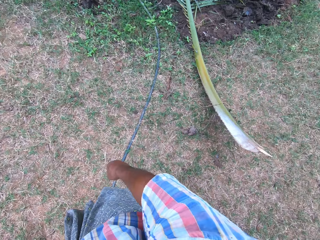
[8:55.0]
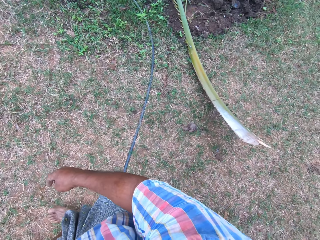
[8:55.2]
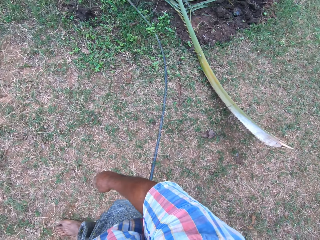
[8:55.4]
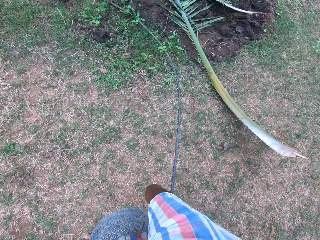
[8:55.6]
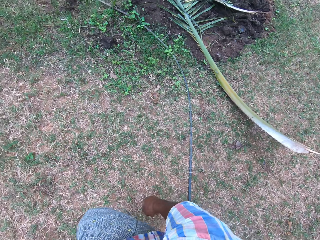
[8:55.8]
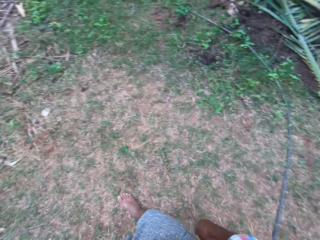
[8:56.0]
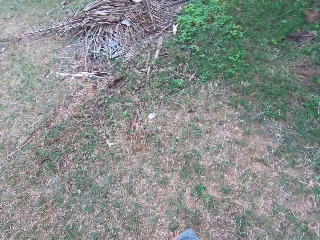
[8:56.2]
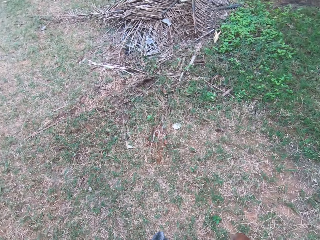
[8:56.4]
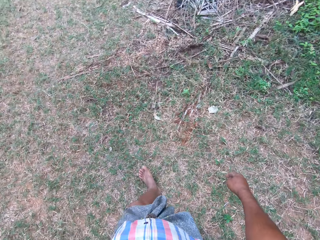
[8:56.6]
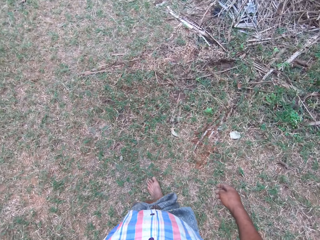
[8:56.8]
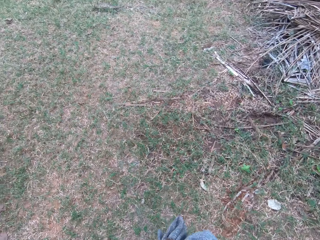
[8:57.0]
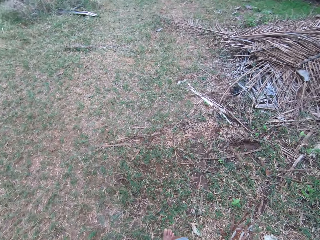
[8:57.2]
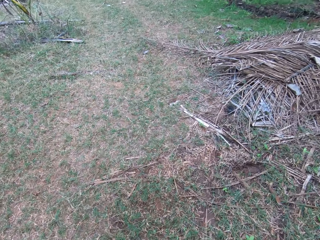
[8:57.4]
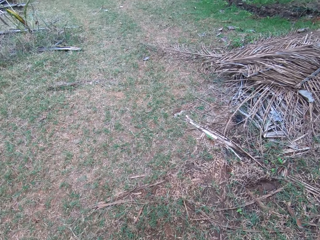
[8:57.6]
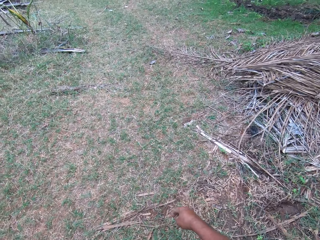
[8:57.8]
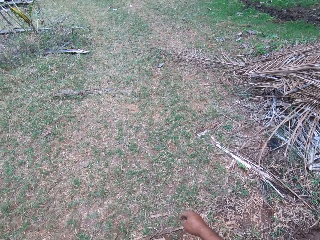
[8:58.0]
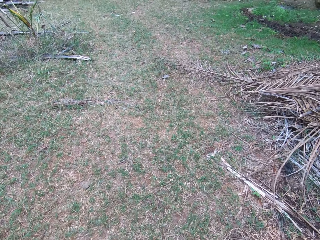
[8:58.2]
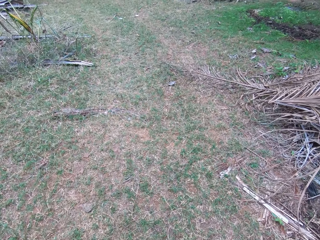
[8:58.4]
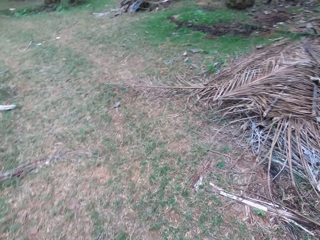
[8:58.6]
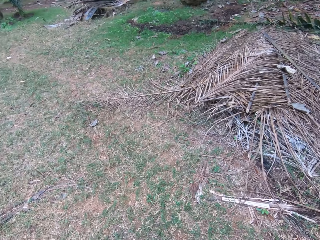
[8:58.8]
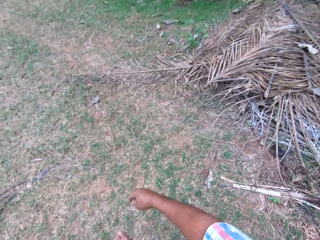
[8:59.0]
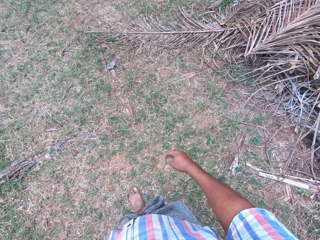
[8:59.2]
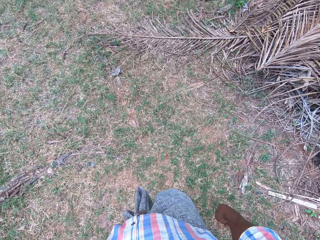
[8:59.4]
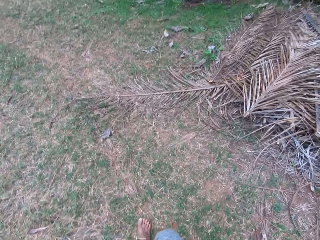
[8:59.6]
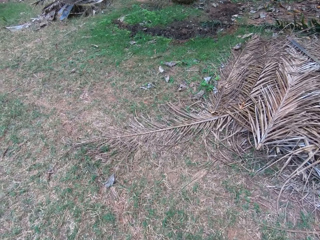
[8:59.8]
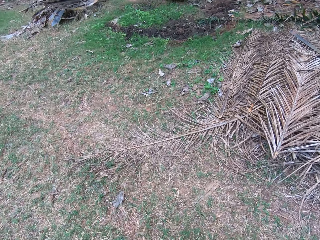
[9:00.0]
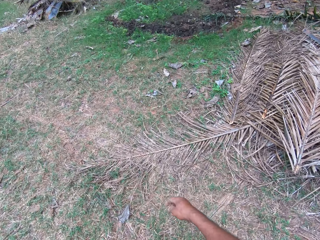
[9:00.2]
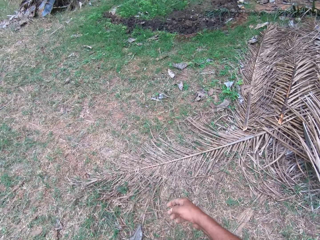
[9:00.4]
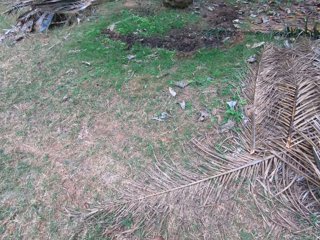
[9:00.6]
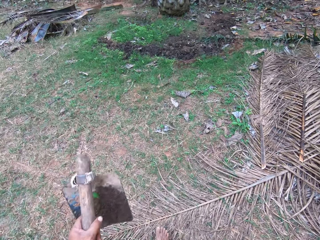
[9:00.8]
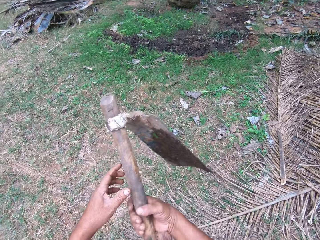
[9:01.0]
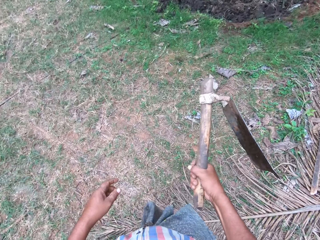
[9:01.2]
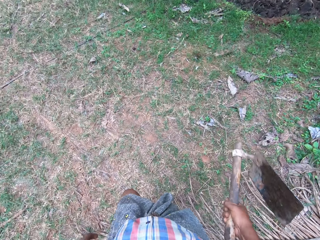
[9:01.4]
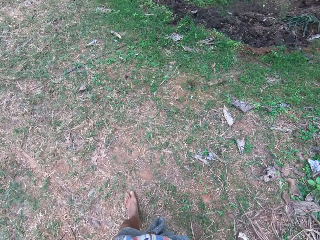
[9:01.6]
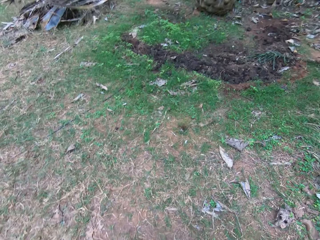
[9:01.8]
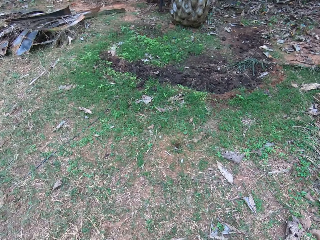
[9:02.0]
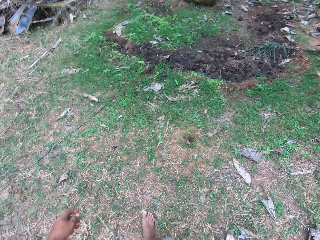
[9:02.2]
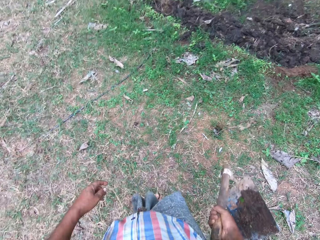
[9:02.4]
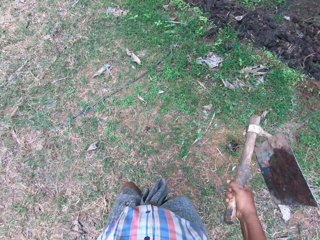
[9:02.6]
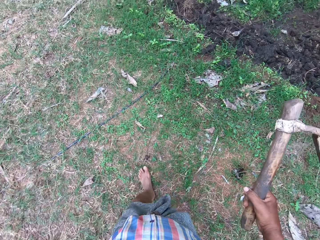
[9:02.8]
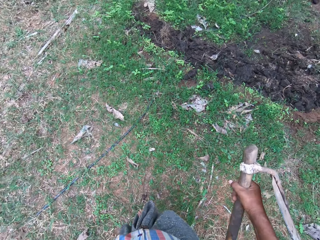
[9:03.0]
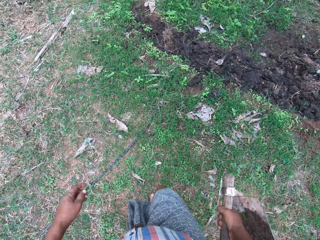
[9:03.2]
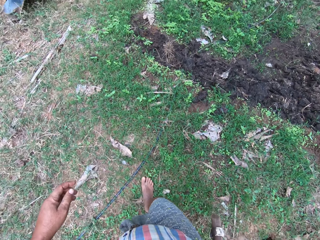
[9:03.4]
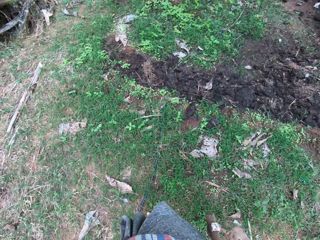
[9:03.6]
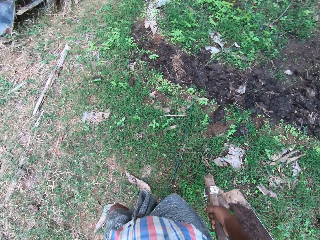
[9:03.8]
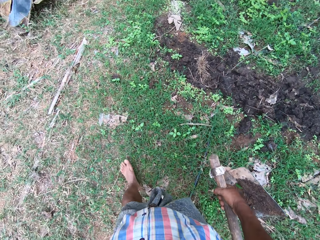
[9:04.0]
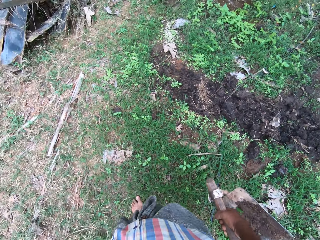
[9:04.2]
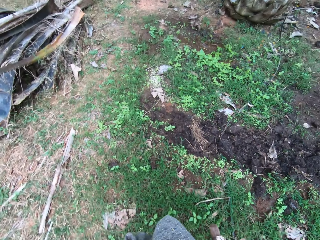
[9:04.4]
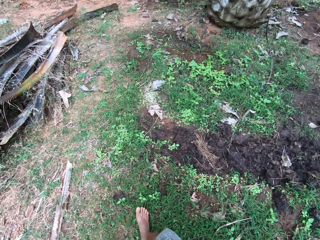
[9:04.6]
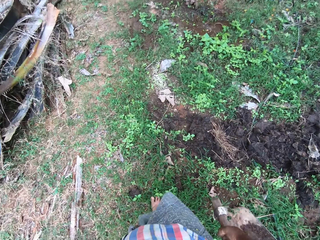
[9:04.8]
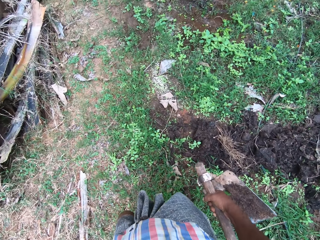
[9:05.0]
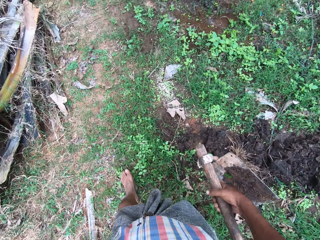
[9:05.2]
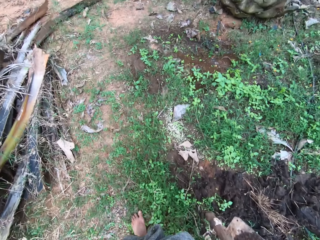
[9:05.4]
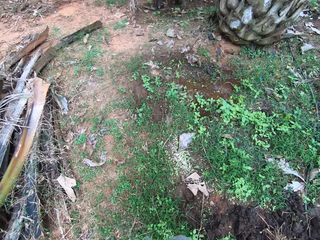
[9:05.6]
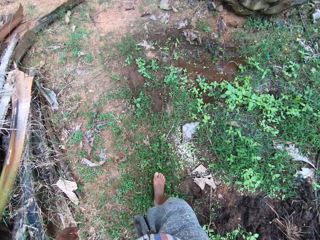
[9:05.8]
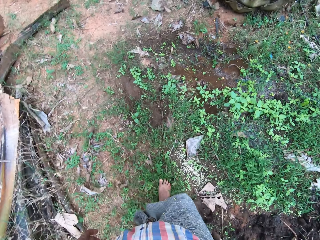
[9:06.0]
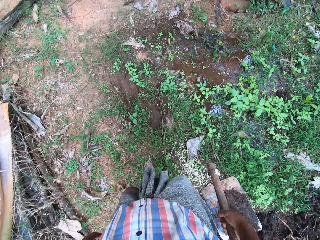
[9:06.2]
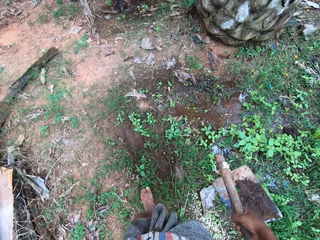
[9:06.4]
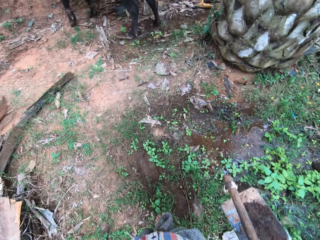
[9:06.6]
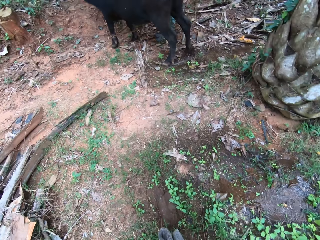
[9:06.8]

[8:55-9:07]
The camera wearer picks the short-handled hoe with the other hand. He passes the hoe to his right hand. He walks around.

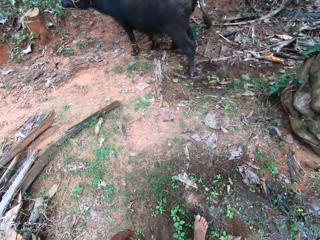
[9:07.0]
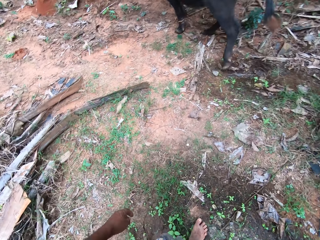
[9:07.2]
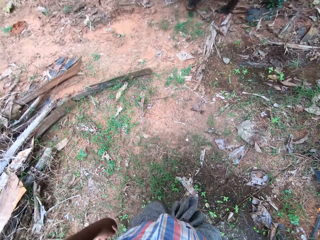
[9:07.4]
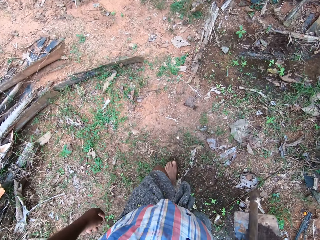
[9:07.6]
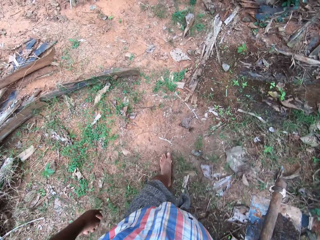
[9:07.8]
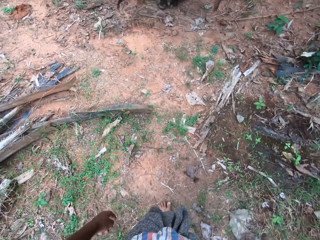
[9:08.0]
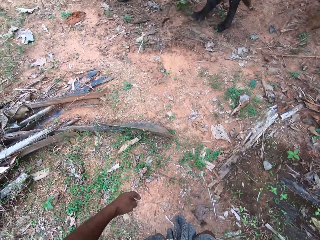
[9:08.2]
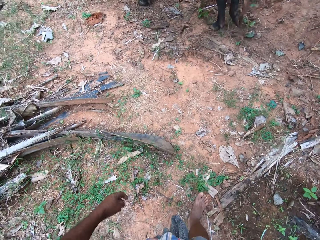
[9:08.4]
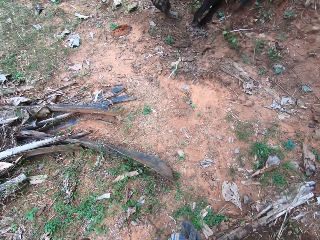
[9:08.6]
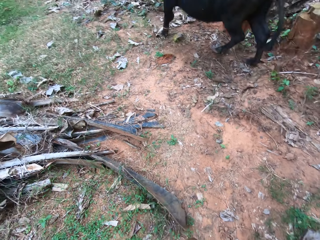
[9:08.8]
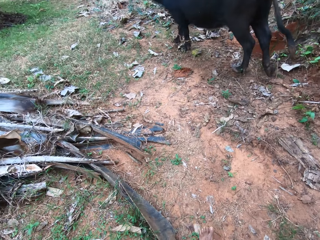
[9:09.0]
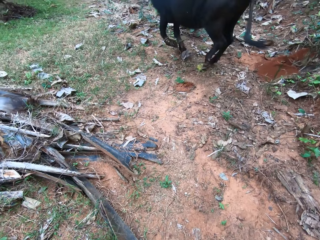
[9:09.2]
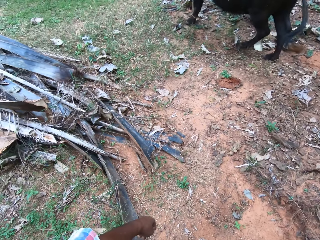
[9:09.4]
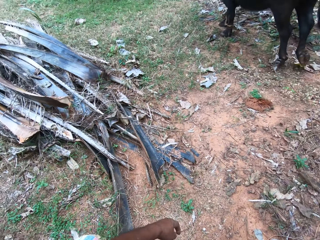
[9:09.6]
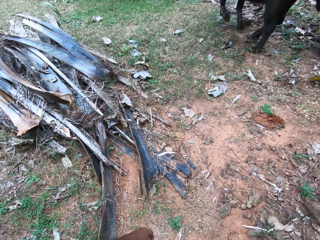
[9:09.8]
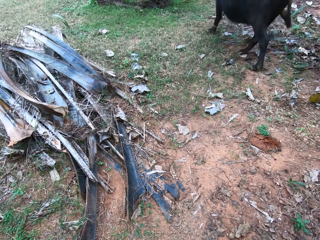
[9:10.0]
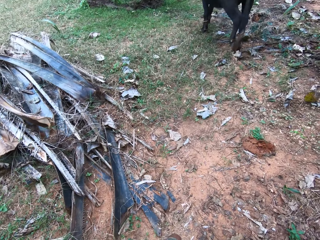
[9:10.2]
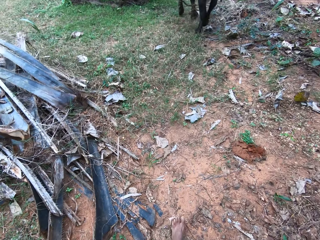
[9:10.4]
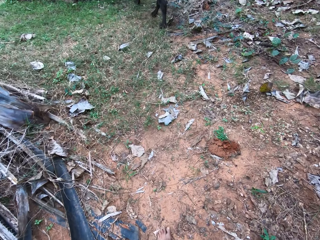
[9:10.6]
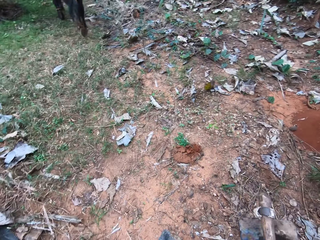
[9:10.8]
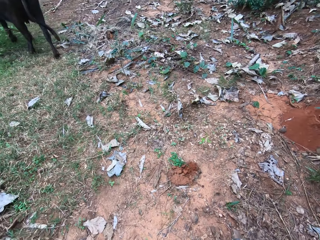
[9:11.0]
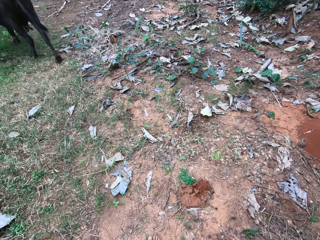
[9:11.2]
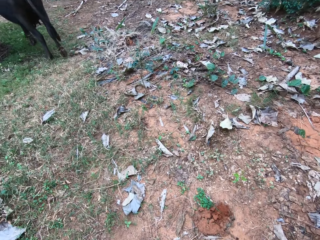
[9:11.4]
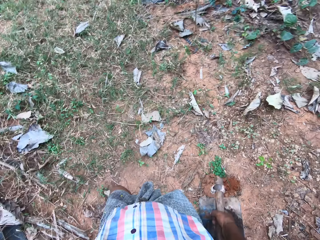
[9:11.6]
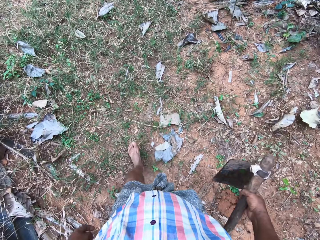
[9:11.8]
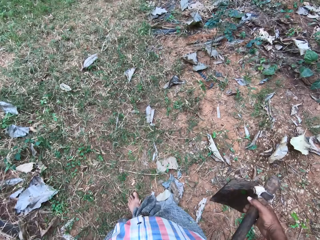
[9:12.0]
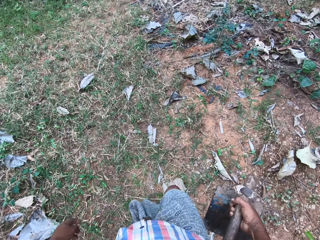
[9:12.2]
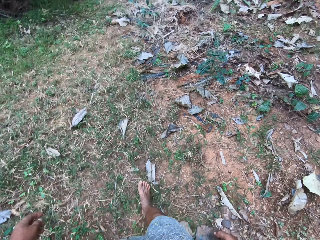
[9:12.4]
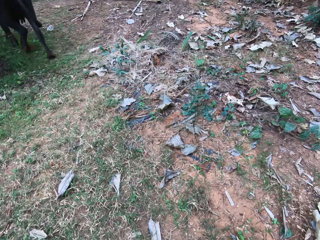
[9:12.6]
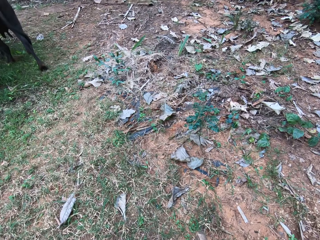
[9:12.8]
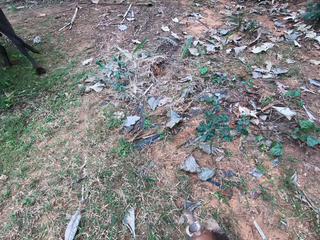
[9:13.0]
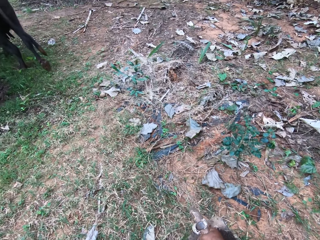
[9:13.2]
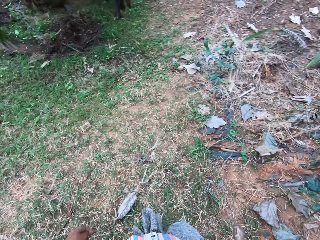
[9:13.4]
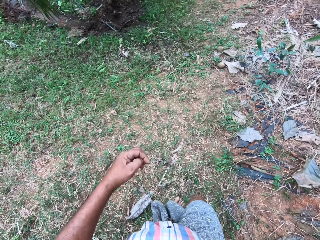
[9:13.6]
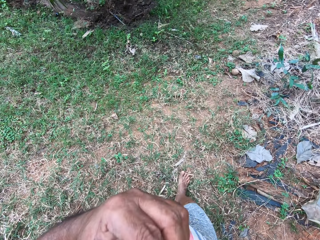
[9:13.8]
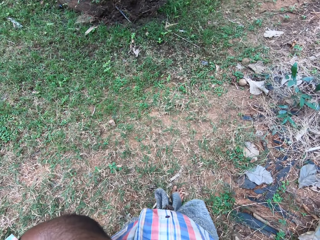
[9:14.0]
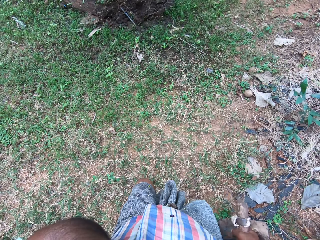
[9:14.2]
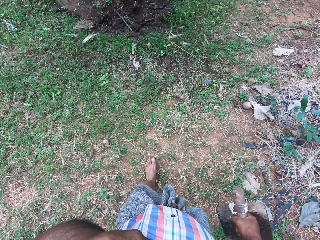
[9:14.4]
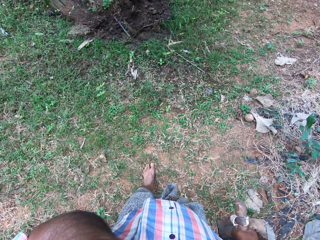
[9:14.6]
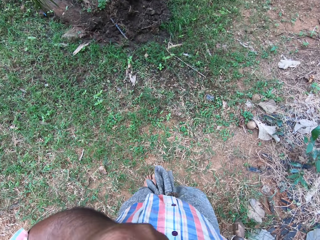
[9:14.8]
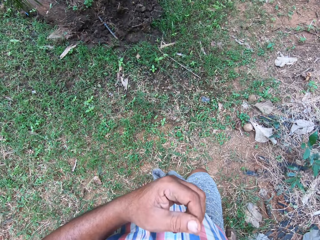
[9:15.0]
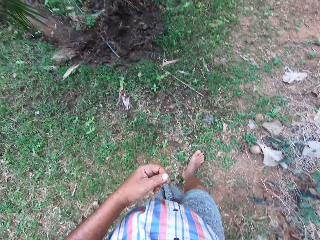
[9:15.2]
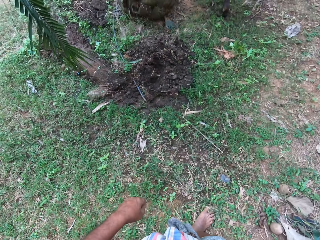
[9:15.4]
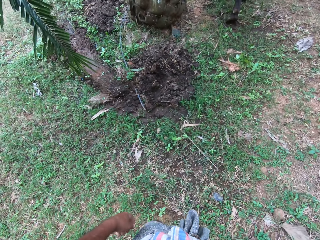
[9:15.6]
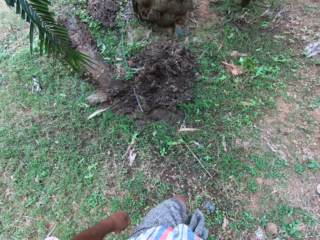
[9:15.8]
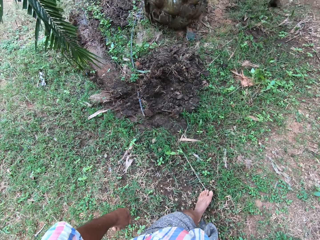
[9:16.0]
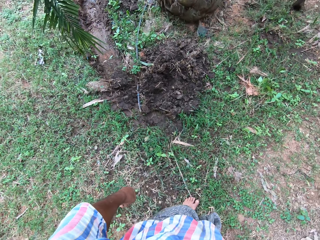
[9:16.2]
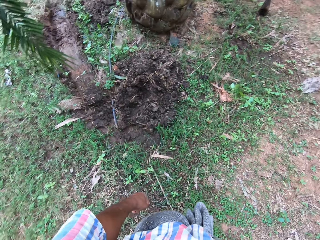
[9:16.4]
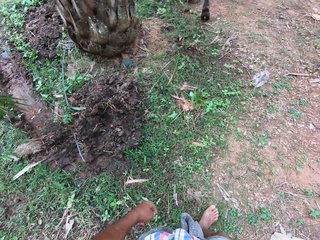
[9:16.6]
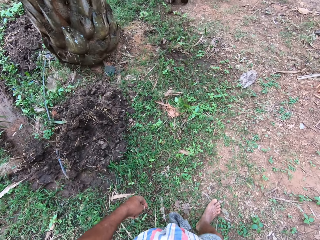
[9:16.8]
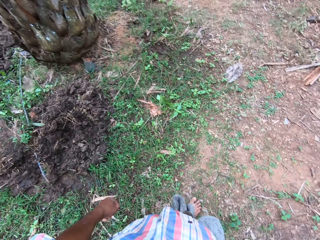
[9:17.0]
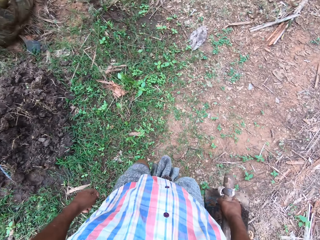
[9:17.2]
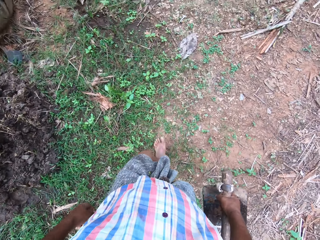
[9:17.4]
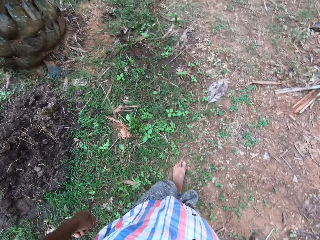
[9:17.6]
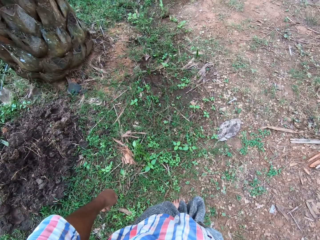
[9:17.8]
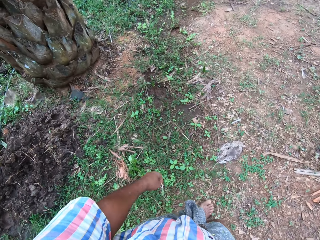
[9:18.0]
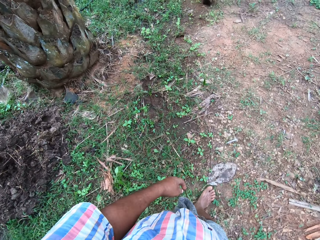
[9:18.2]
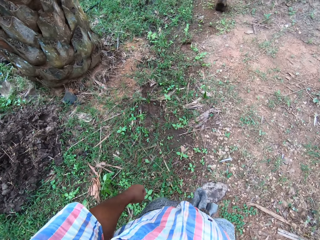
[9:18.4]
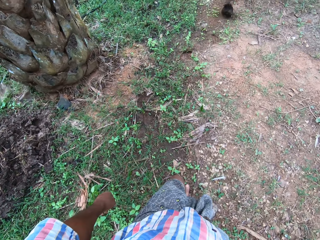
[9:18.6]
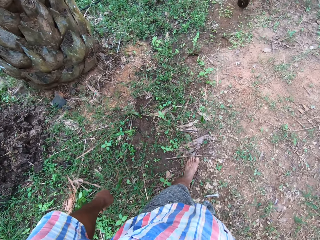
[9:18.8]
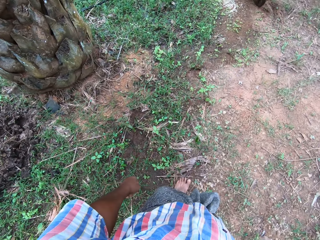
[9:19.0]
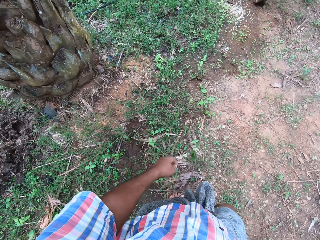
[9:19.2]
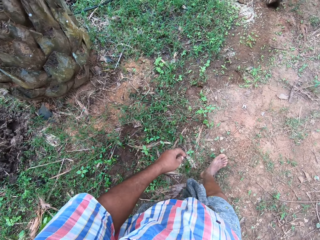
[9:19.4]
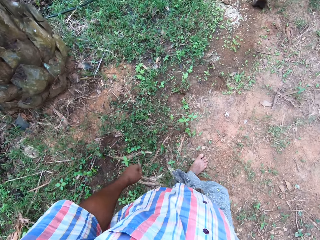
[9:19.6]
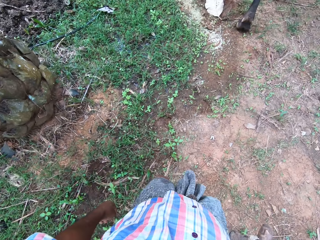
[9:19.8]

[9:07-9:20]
The camera wearer touches his face with his right hand. He walks around. He walks around again.
